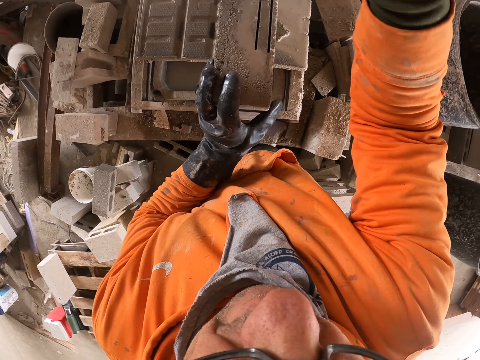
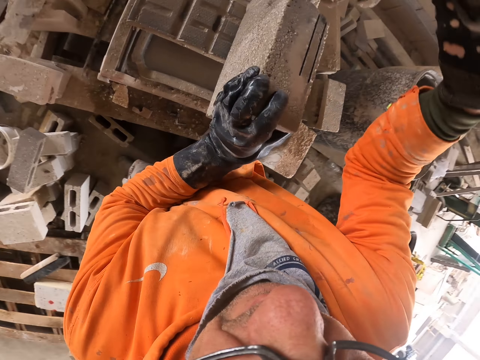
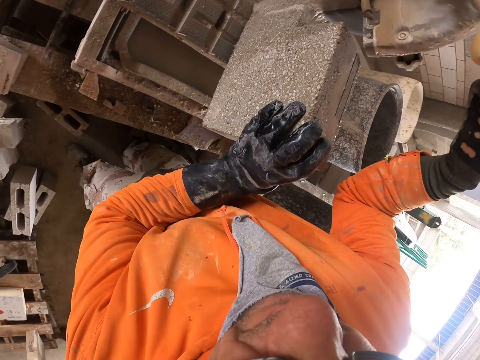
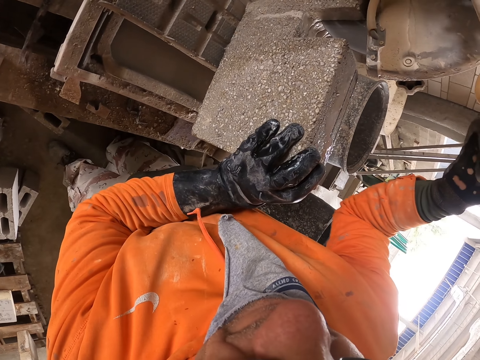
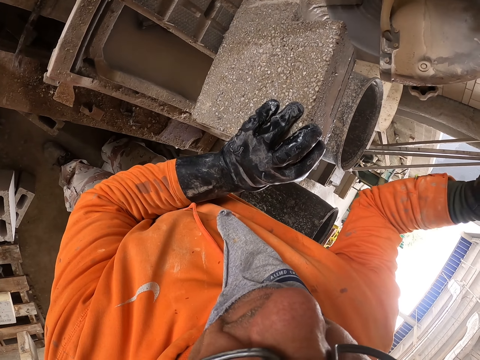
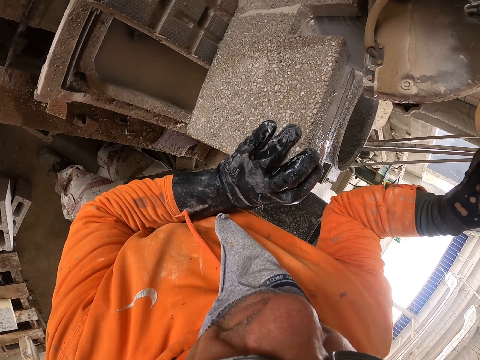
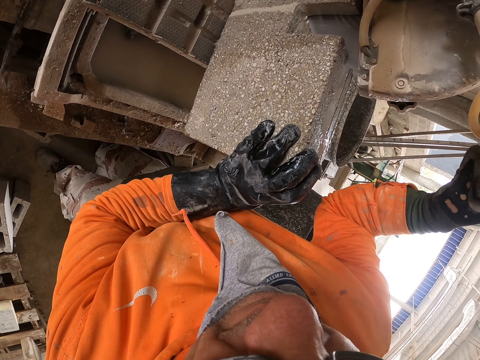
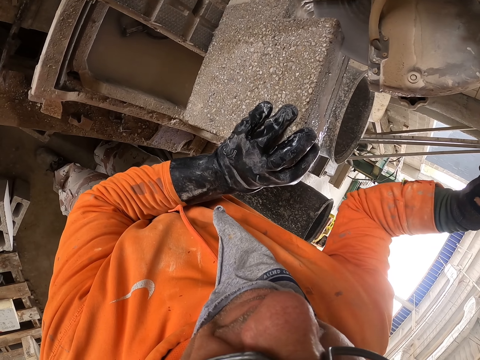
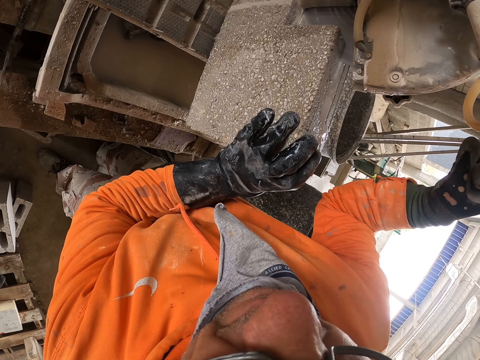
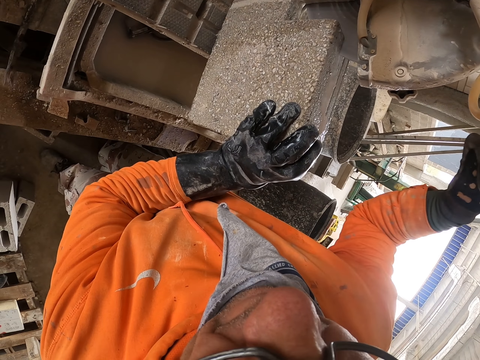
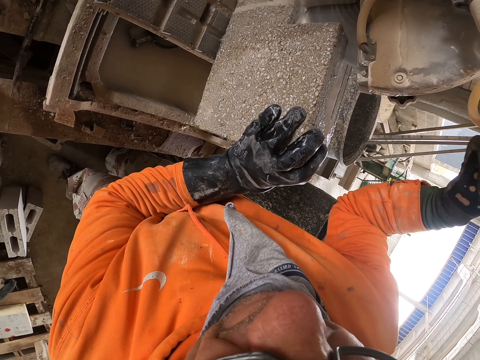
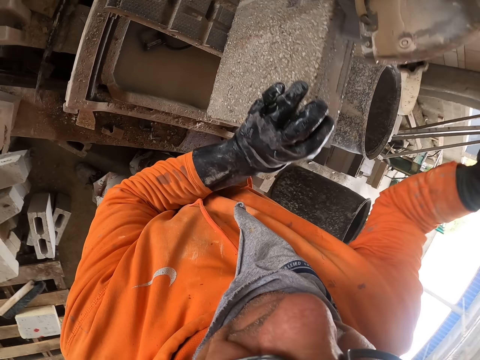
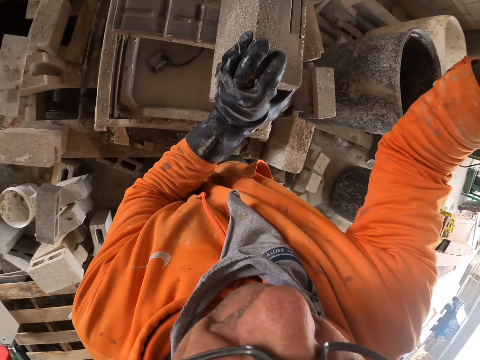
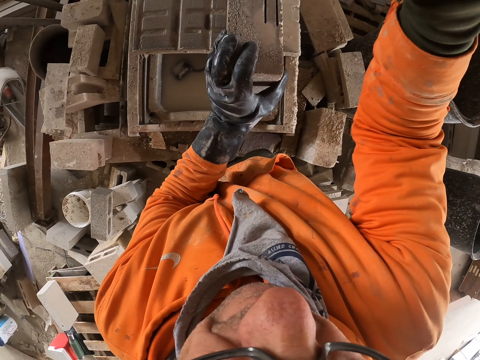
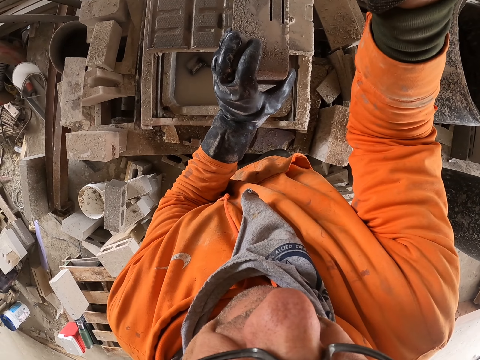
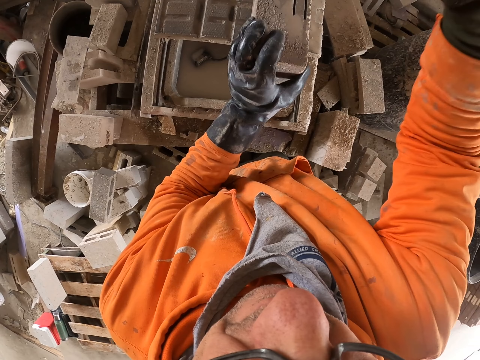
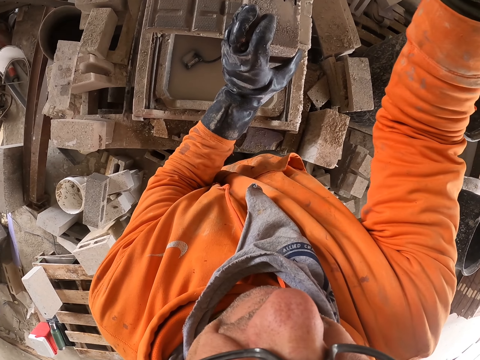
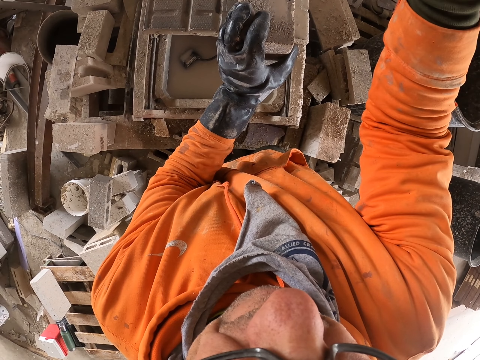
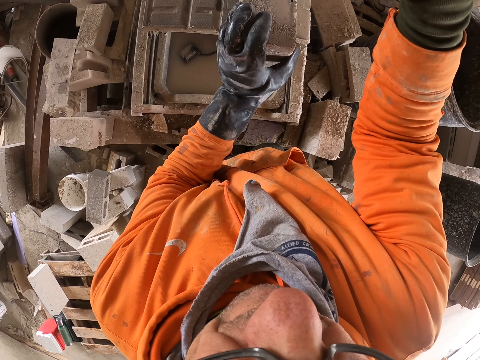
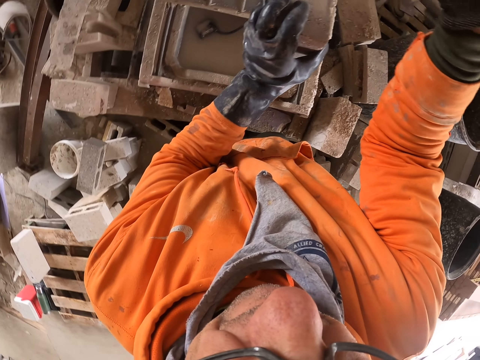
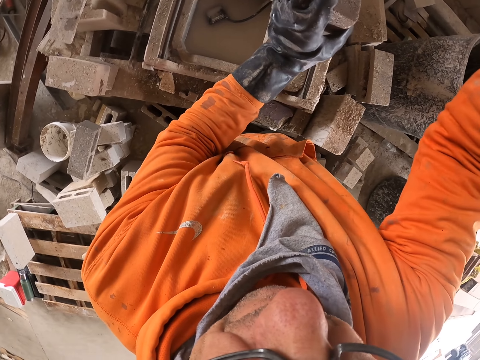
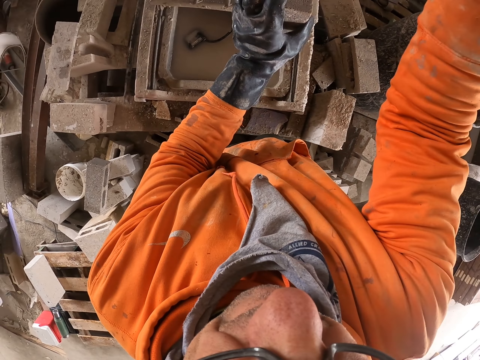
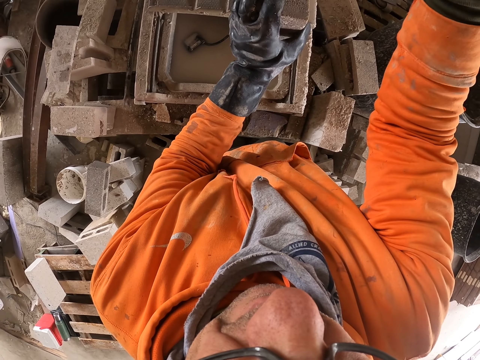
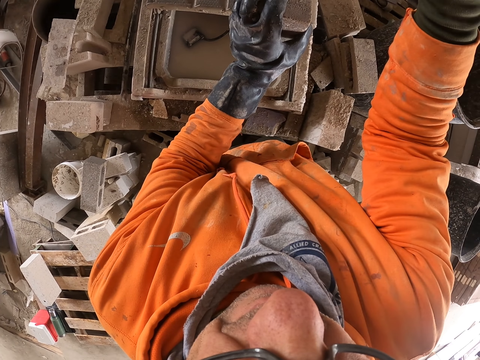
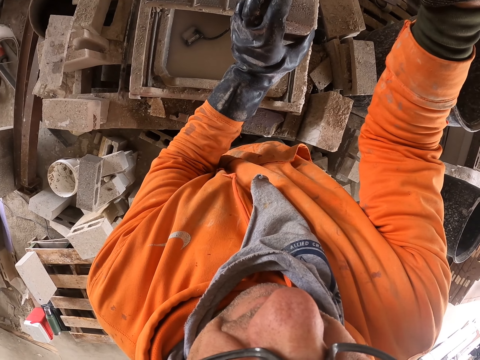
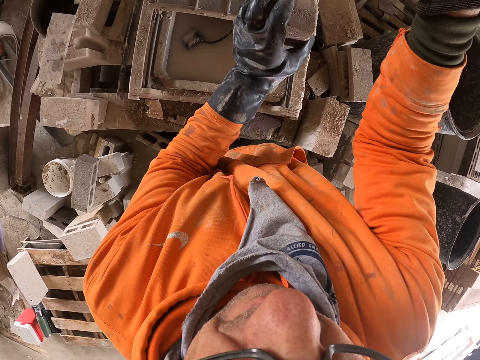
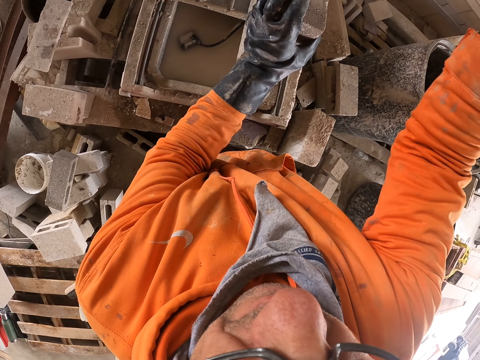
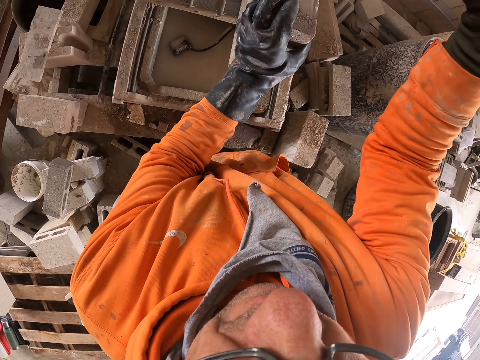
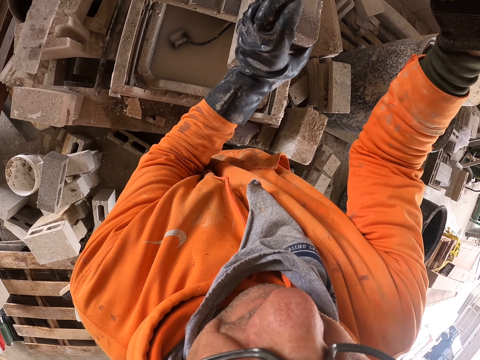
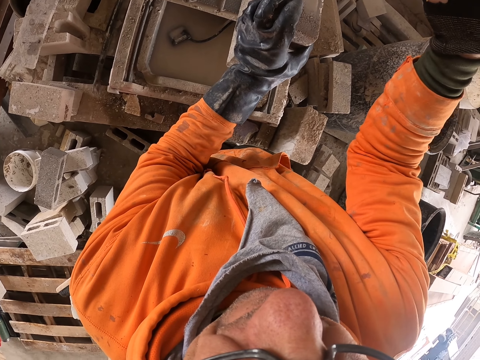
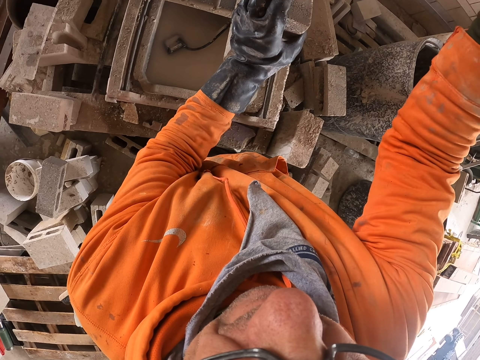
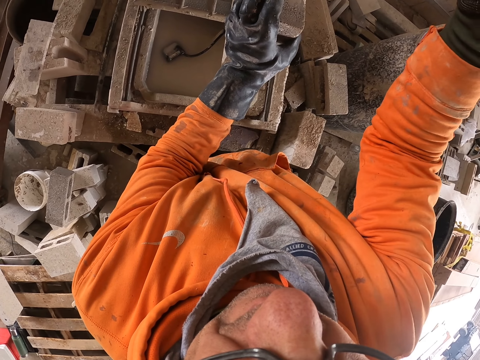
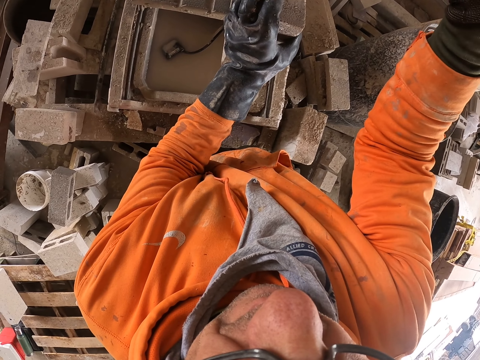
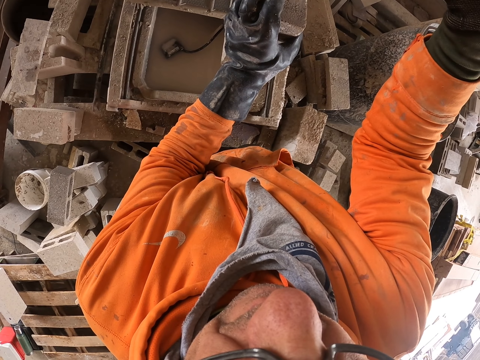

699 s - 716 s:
The camera wearer turns around. They cut a concrete block. They turn around. They cut the concrete block. They cut the concrete block again. They turn around. They cut the concrete block.

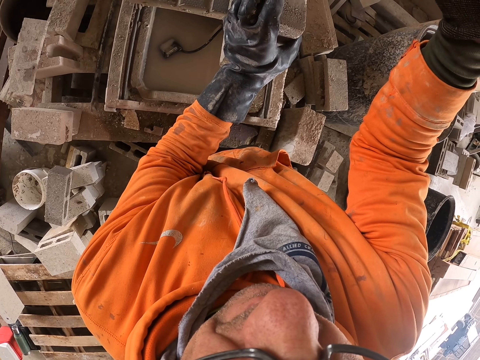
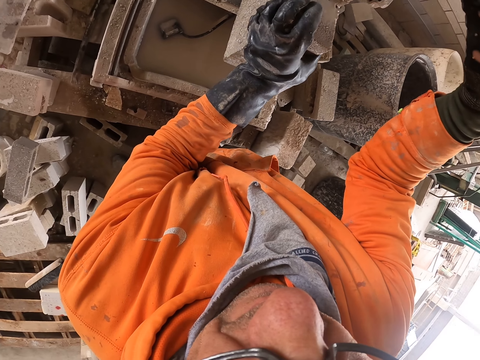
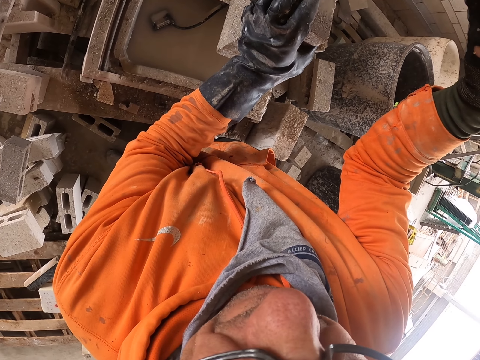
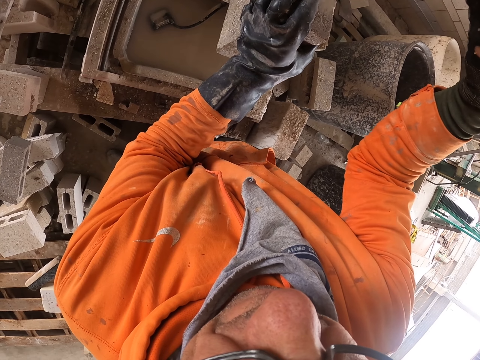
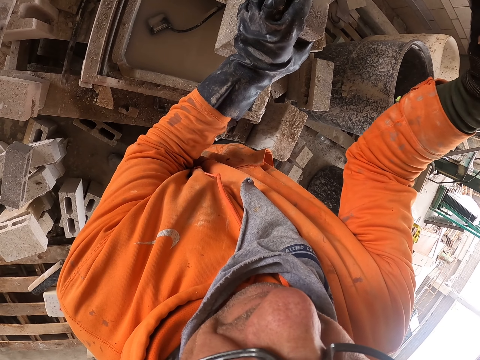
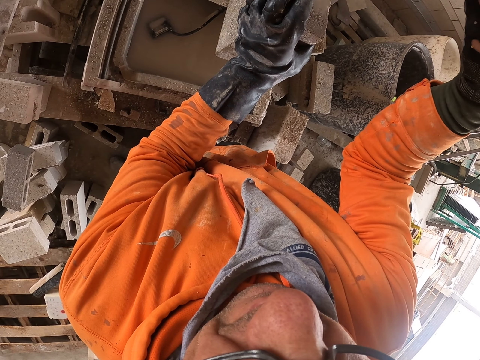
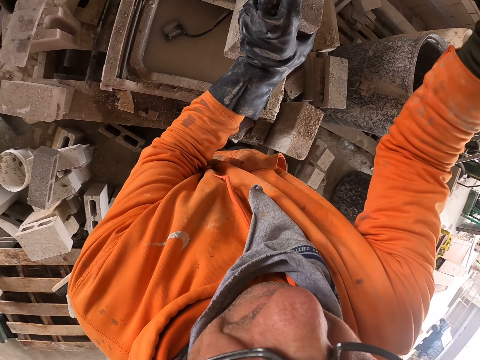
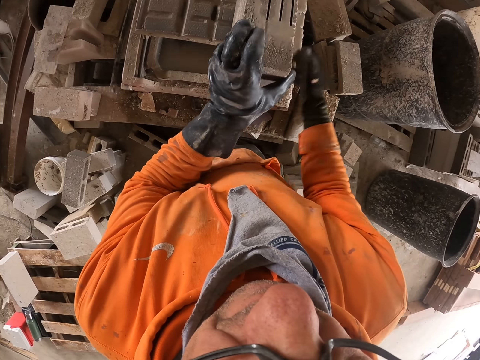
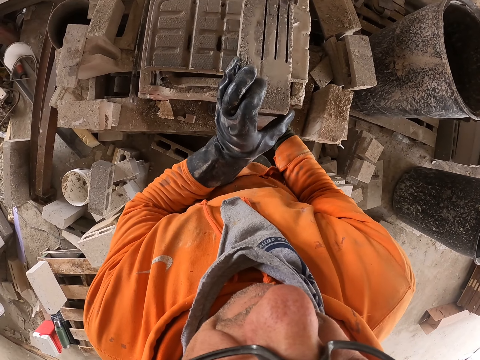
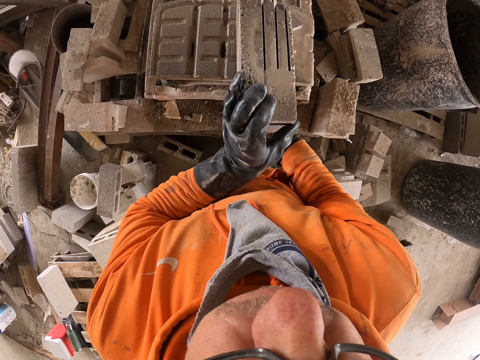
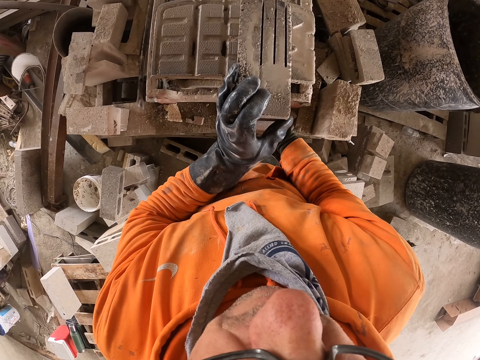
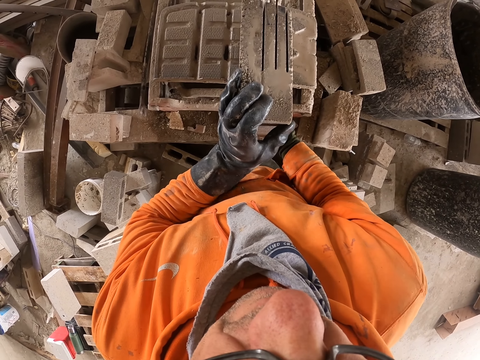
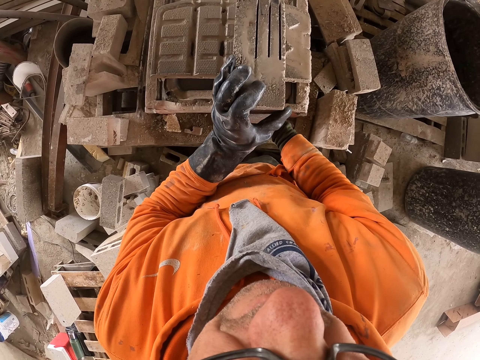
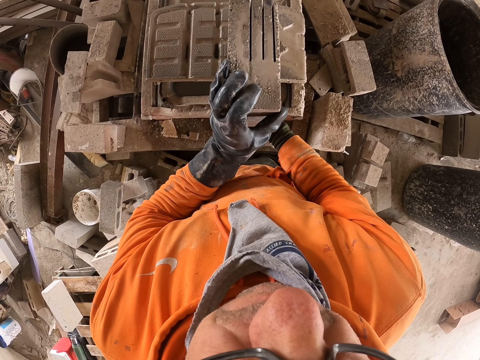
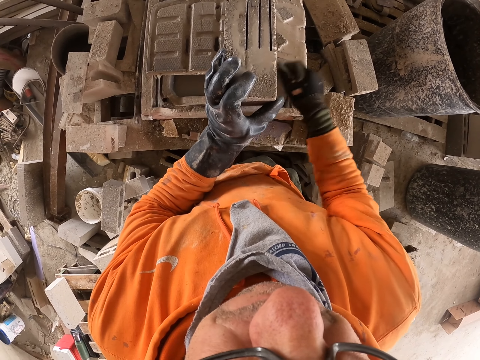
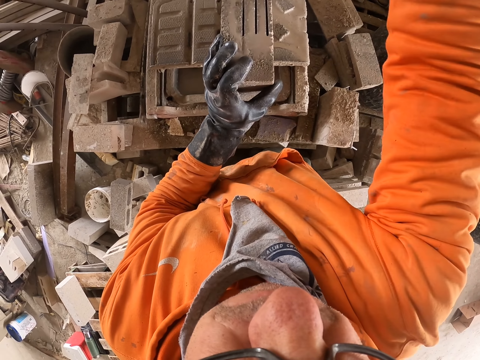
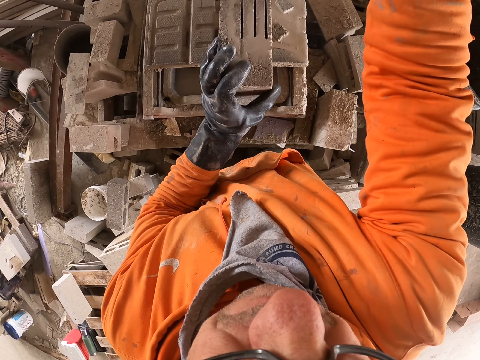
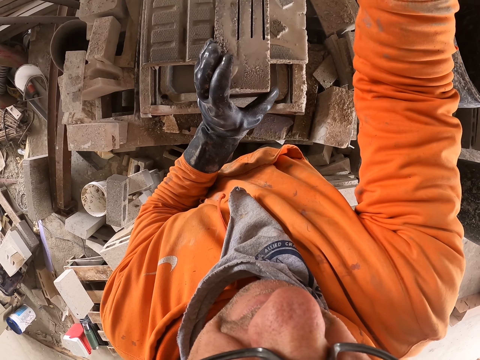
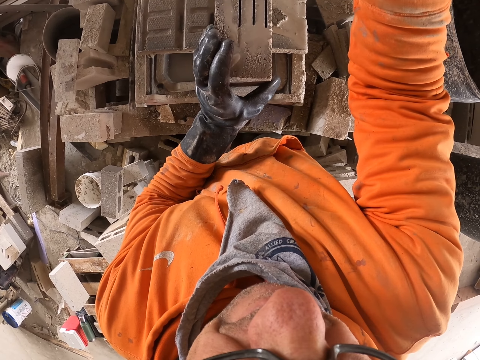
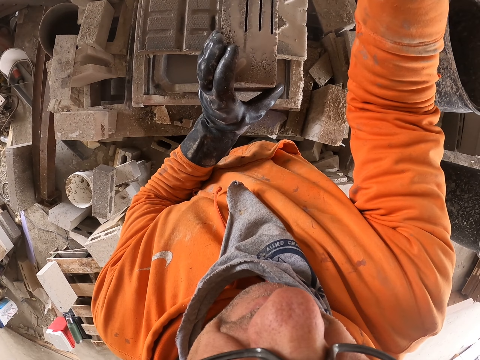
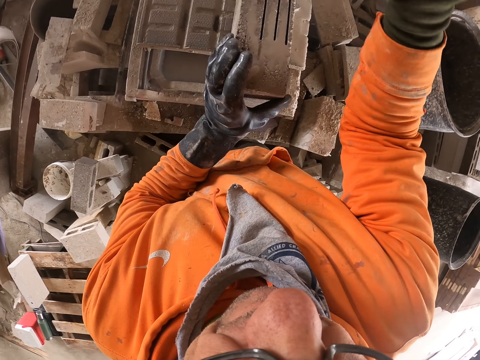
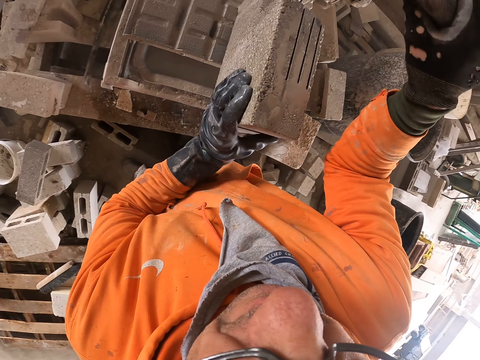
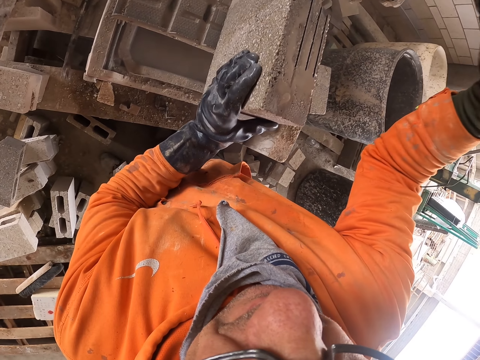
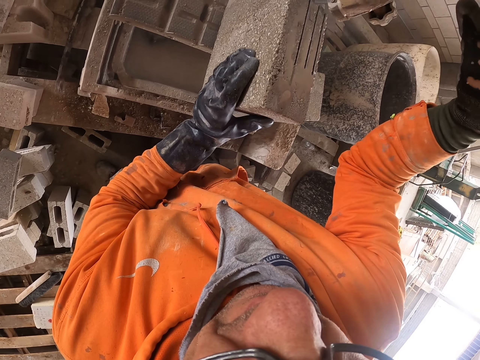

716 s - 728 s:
The camera wearer turns around. They hold a concrete block. They move the block stone on the machine cutter. They cut the block stone with the machine cutter. They turn around.
